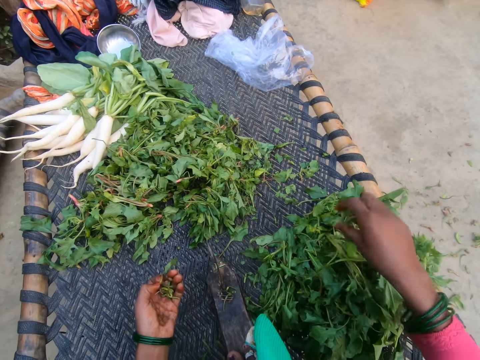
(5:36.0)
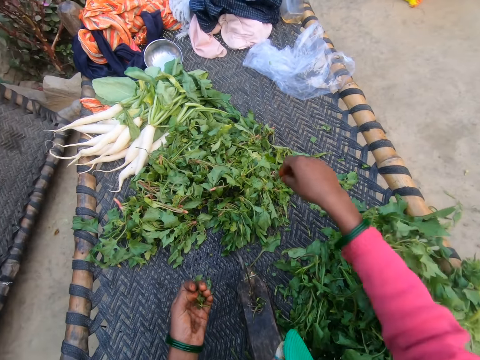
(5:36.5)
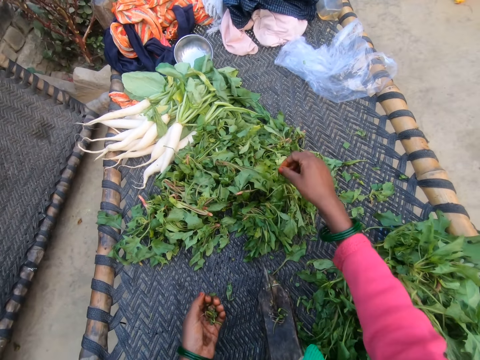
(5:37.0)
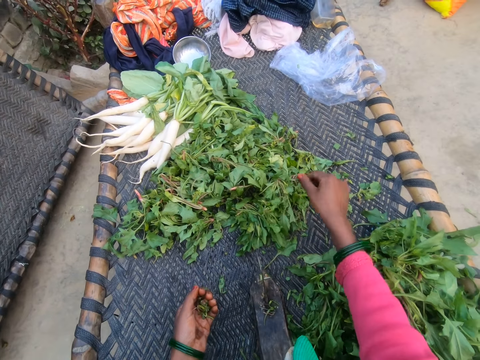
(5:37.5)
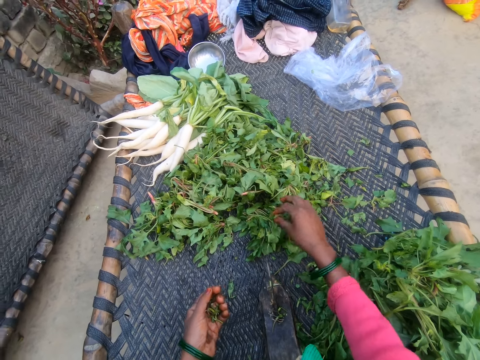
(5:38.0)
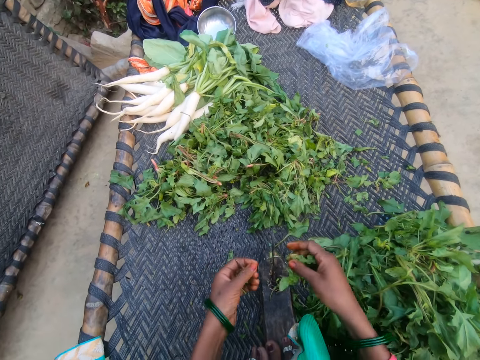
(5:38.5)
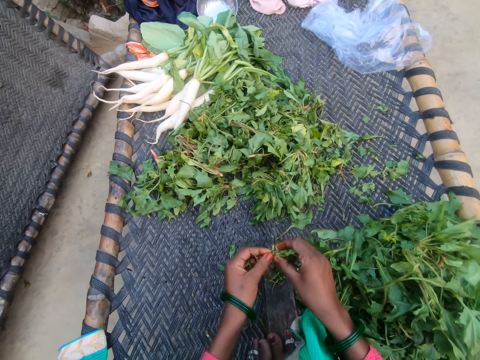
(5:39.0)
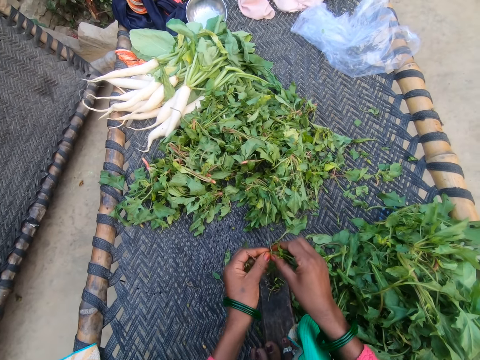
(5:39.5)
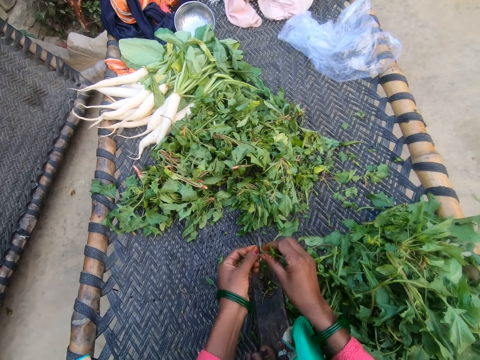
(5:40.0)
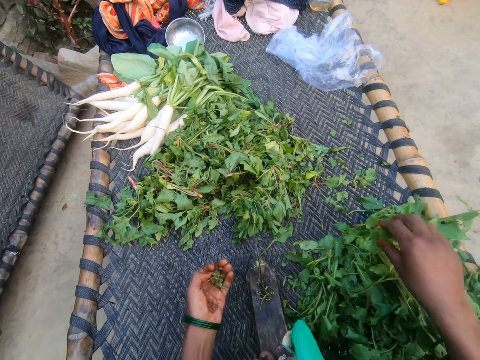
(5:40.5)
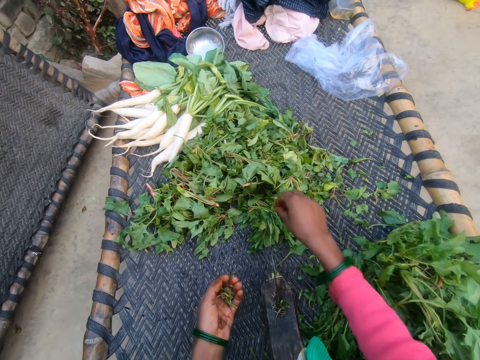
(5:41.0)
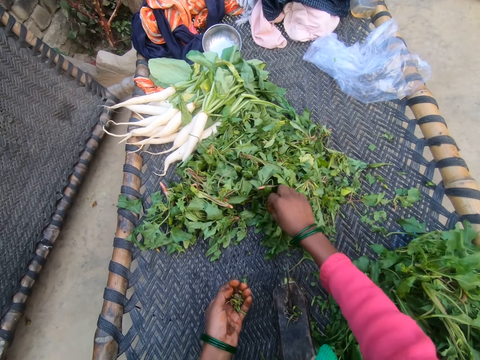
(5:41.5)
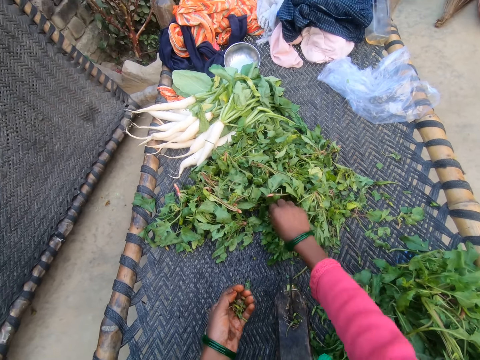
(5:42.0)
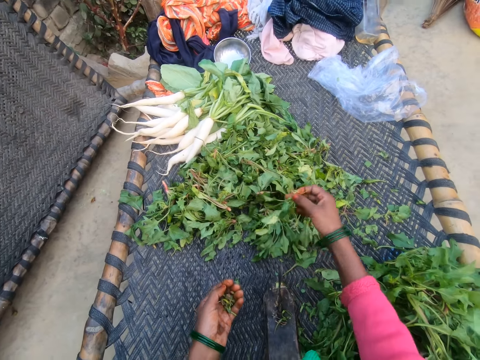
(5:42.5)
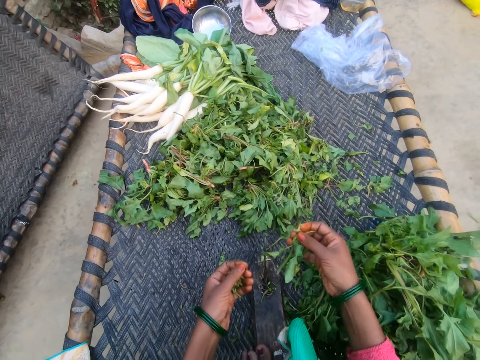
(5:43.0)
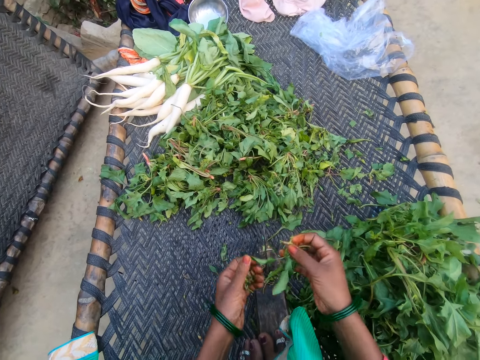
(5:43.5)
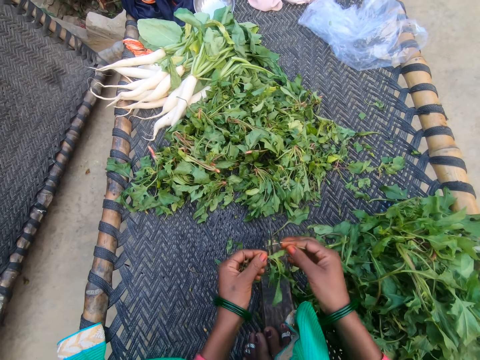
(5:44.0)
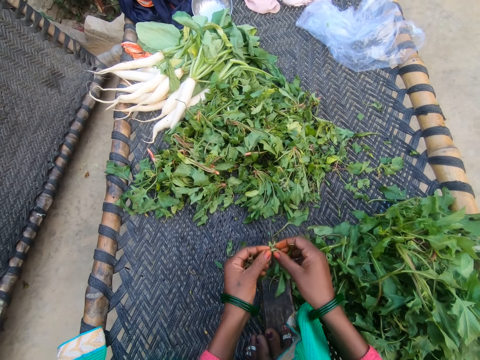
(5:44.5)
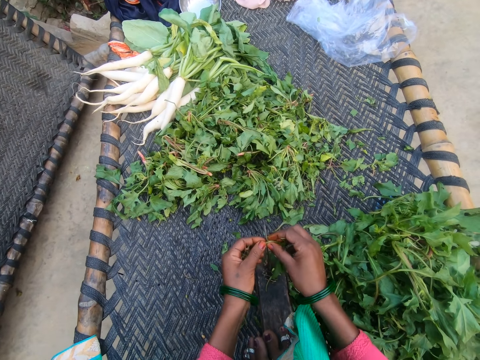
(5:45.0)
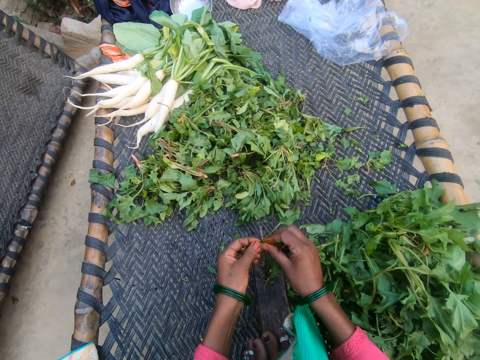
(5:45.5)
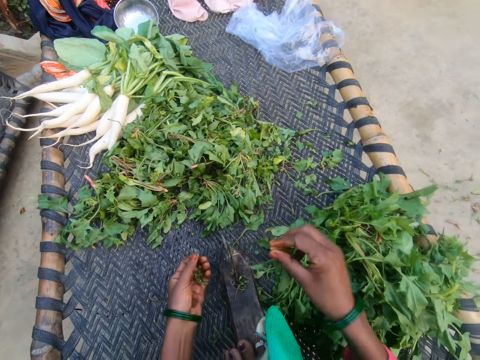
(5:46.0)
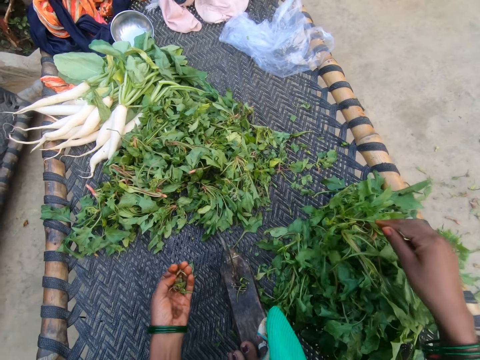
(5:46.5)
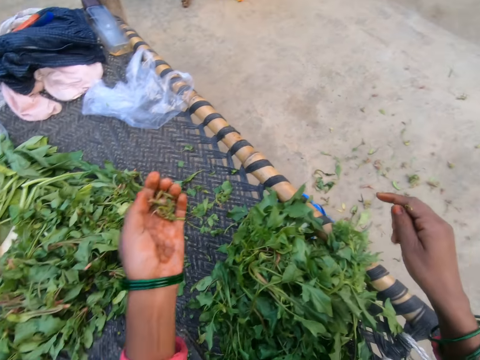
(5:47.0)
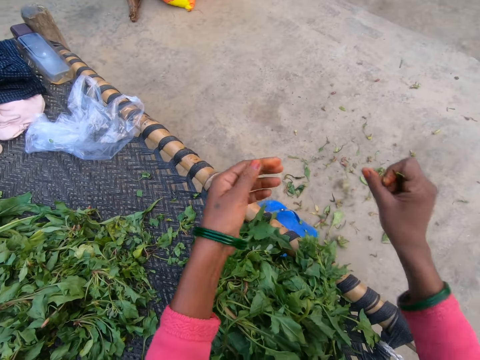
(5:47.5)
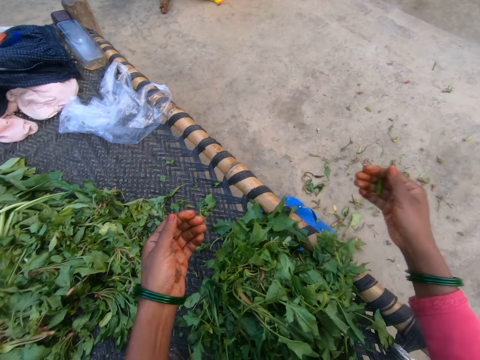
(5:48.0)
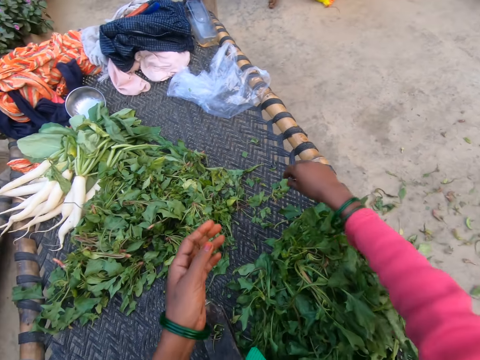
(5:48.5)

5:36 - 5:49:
The camera wearer drops the vegetable on the chair with other vegetables. She picks a vegetable from the bunch of vegetables. She cuts the vegetable with the slicer. She drops the vegetable on the chair with other vegetables. She picks a vegetable from the bunch of vegetables. She cuts the vegetable with the slicer. She drops the vegetable on the chair with other vegetables. She pours the dirt in her hand on the floor. She throws away the unwanted vegetables.

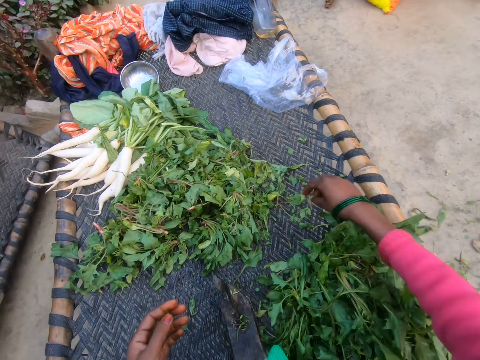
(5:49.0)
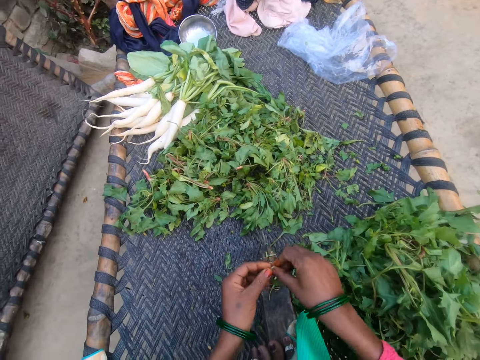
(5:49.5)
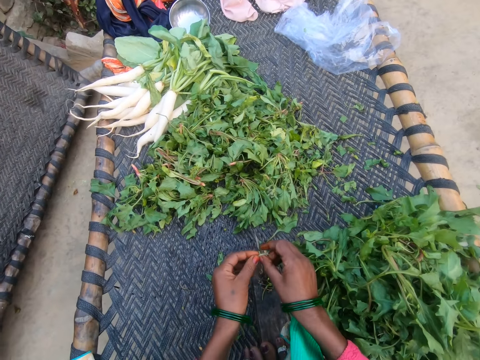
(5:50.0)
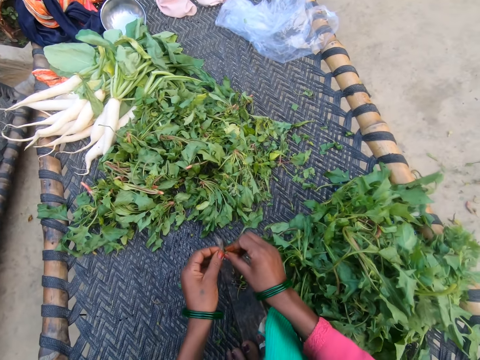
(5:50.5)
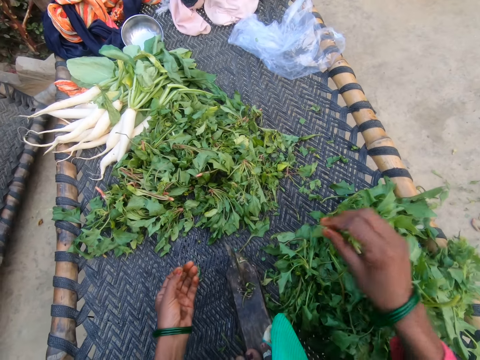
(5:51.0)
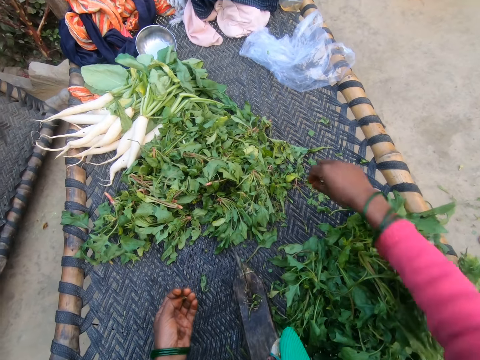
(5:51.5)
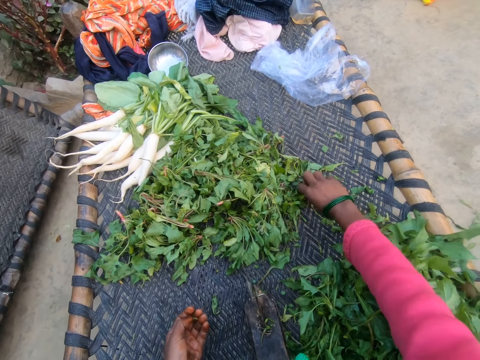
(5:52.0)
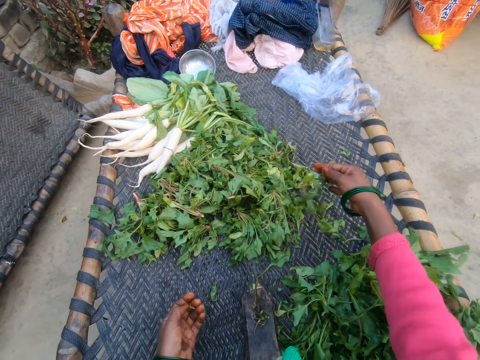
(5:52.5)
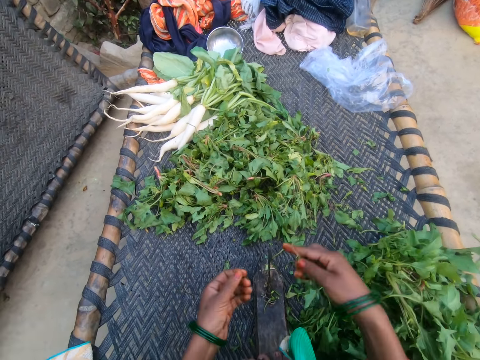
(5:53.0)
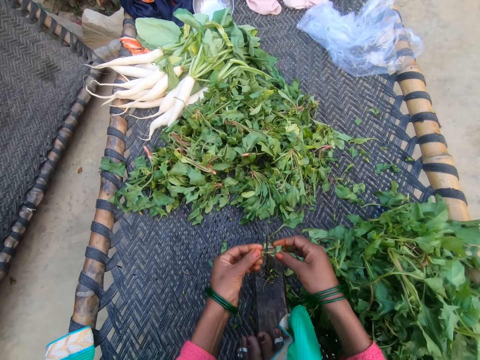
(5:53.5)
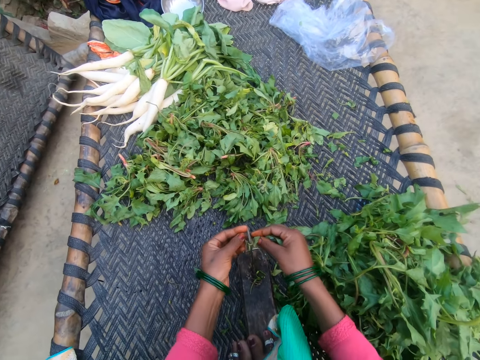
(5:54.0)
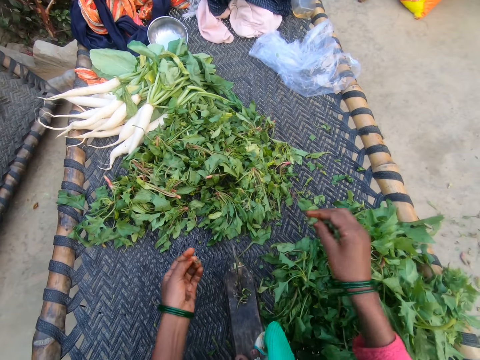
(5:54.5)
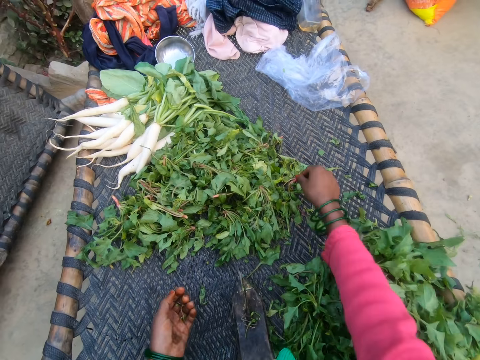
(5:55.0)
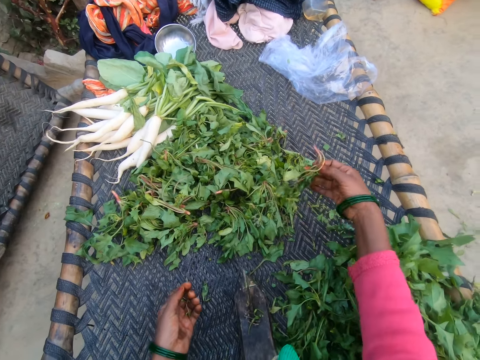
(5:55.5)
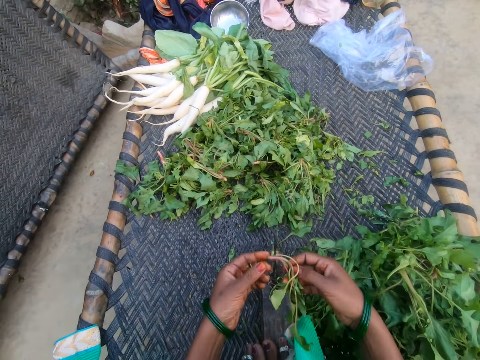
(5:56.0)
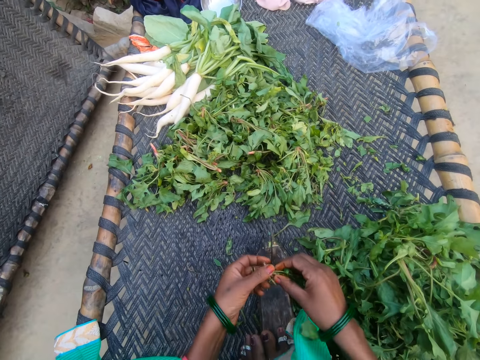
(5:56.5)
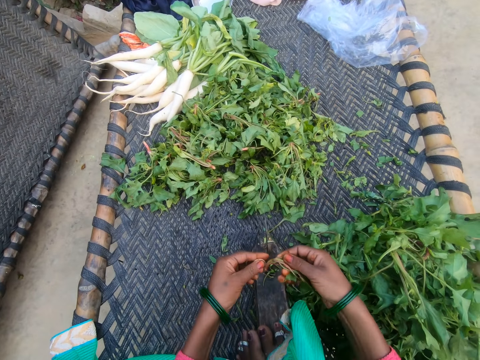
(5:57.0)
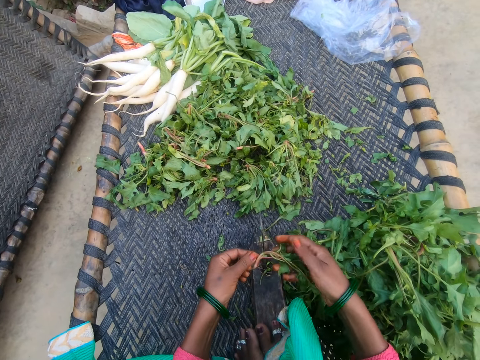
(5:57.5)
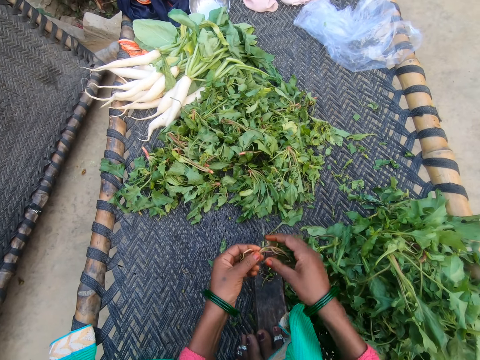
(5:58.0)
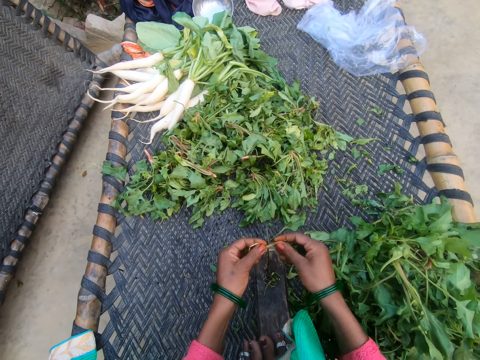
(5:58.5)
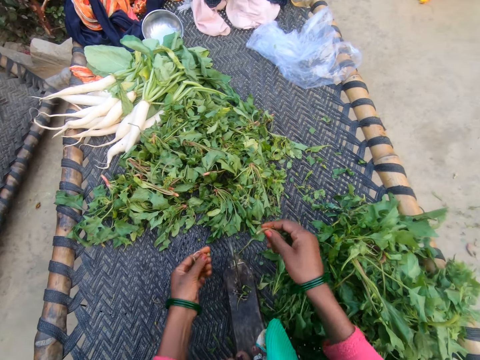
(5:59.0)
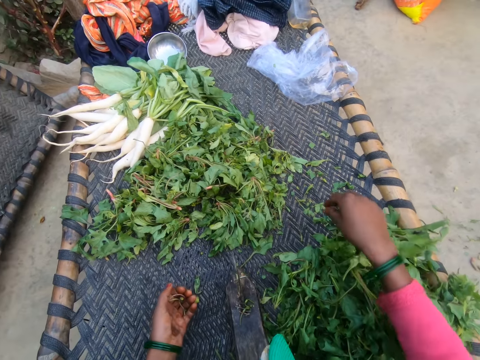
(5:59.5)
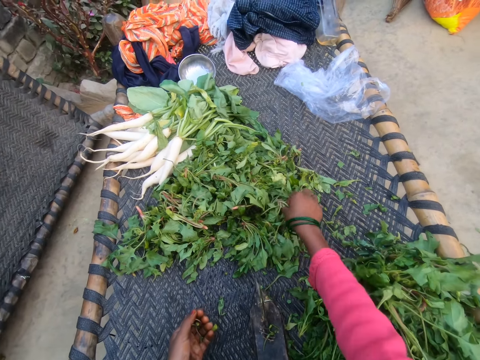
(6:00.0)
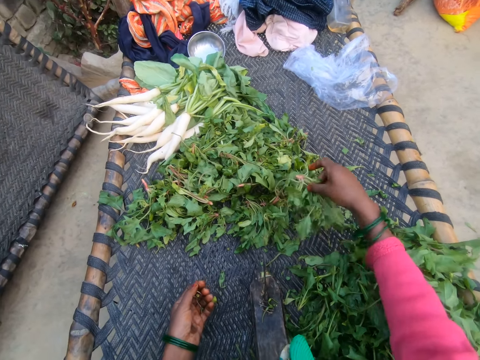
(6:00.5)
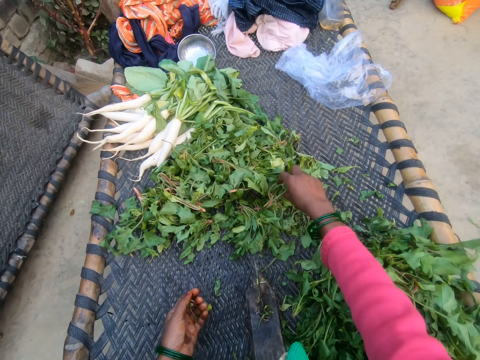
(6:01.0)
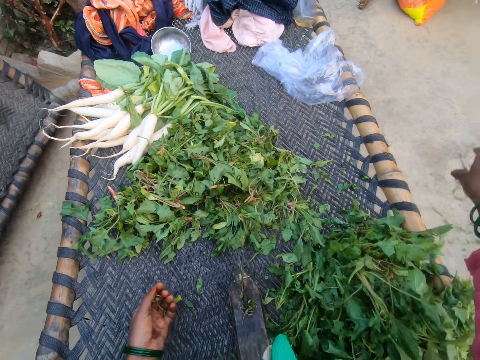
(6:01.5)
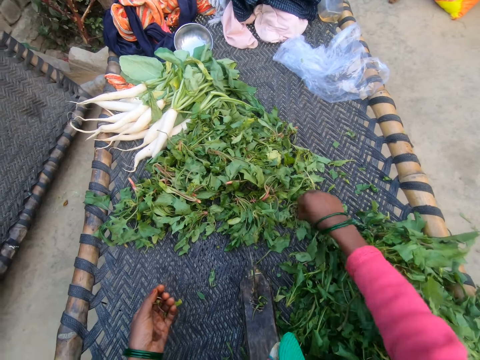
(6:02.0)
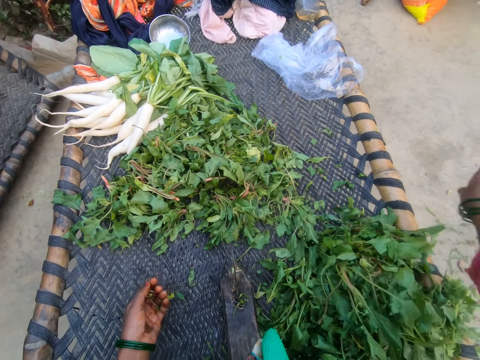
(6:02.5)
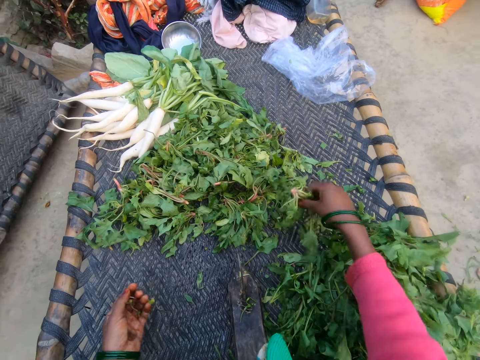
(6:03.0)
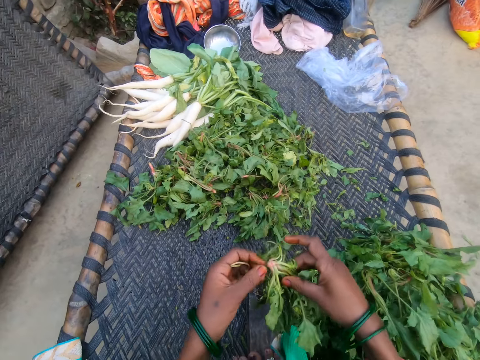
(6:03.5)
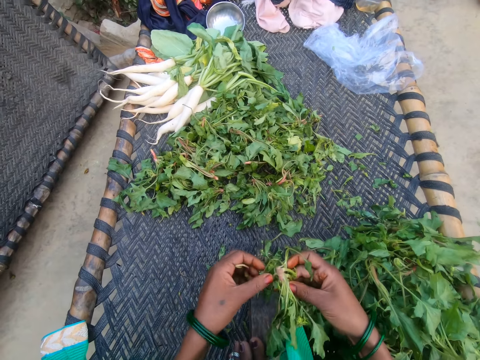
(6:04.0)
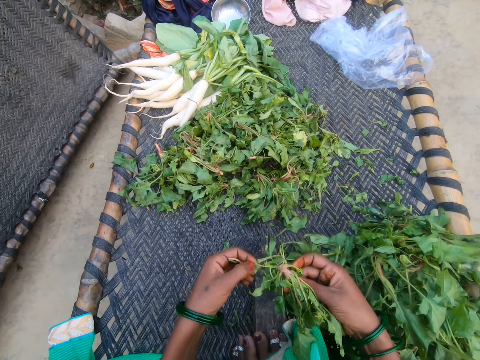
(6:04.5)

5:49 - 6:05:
The camera wearer picks a vegetable from the bunch of vegetables. They cut the vegetable with the slicer. They drop the vegetable on the chair with other vegetables. They pick a vegetable from the bunch of vegetables. They cut the vegetable with the slicer. They drop the vegetable on the chair with other vegetables. They pick a vegetable from the bunch of vegetables. They cut the vegetable with the slicer. They drop the vegetable on the chair with other vegetables. They pick up vegetables. They shake a vegetable from the bunch of vegetables. They drop the vegetable on the bunch of vegetables. They pick out dirt from the vegetable. They throw the dirt on the floor. They pick out dirt from the vegetable. They throw the dirt on the floor. They pick the vegetable from the bunch of vegetables.
